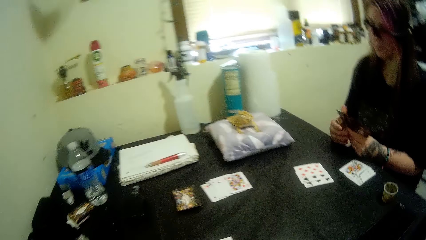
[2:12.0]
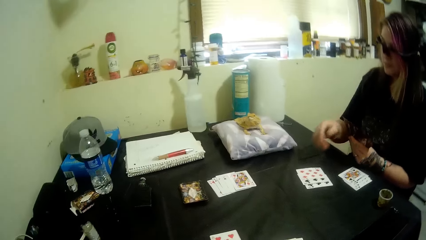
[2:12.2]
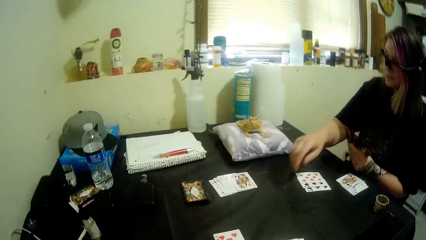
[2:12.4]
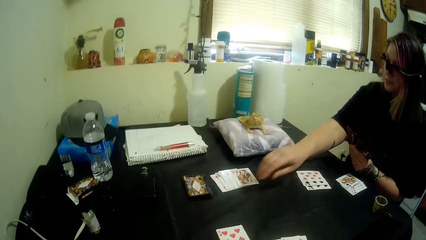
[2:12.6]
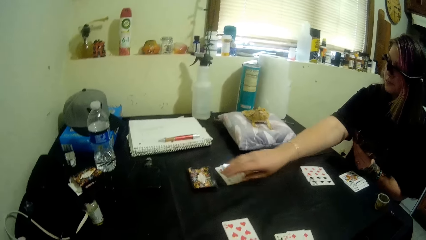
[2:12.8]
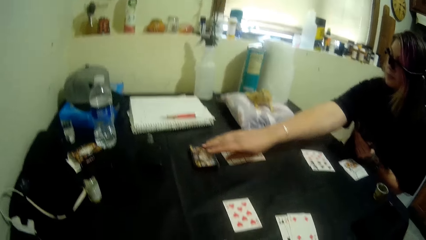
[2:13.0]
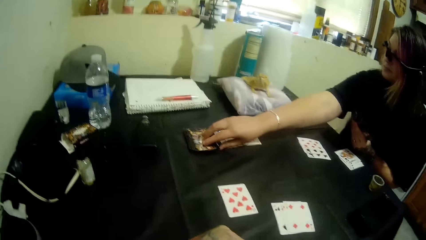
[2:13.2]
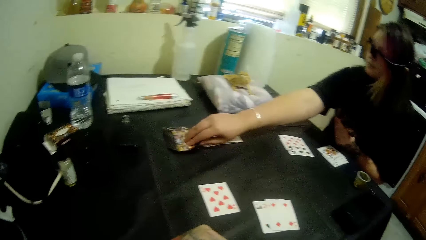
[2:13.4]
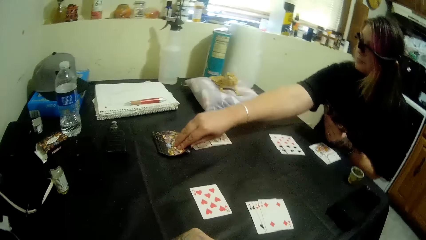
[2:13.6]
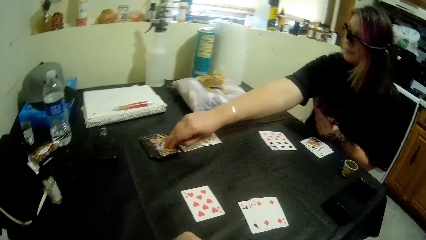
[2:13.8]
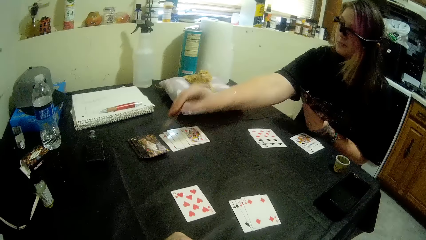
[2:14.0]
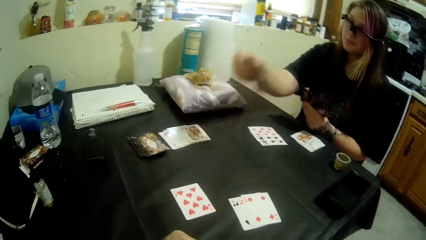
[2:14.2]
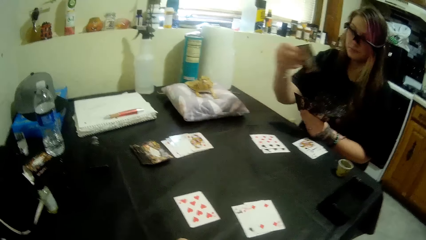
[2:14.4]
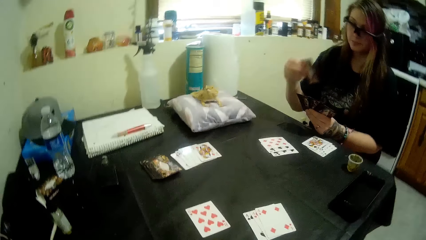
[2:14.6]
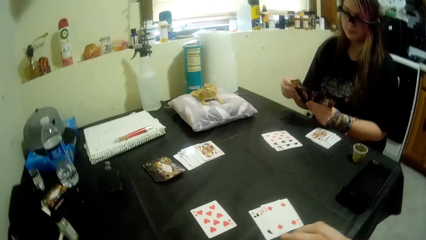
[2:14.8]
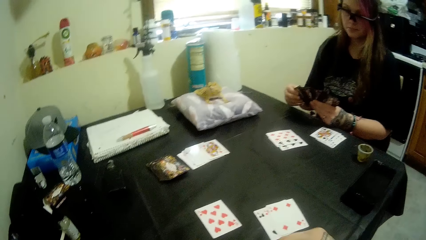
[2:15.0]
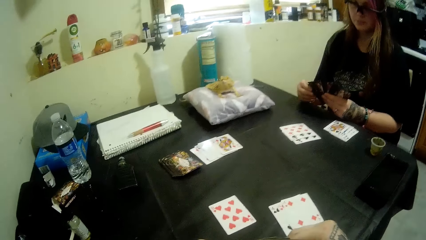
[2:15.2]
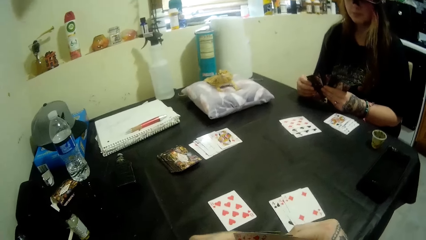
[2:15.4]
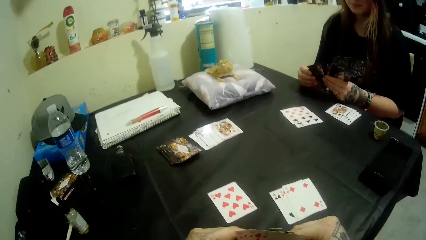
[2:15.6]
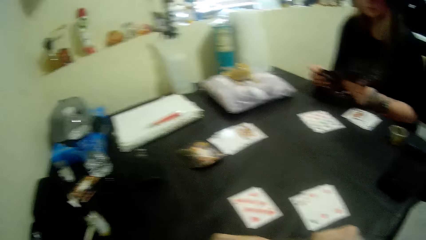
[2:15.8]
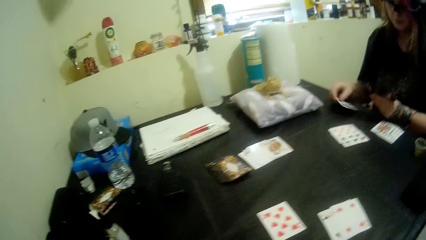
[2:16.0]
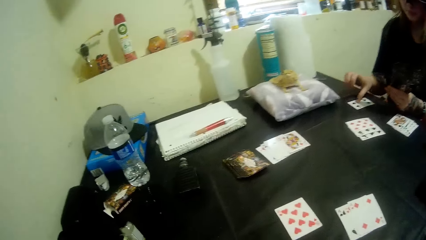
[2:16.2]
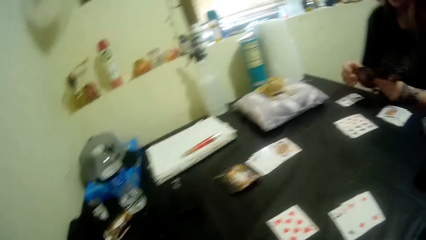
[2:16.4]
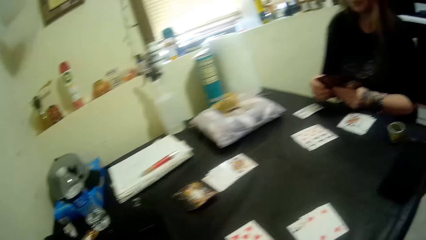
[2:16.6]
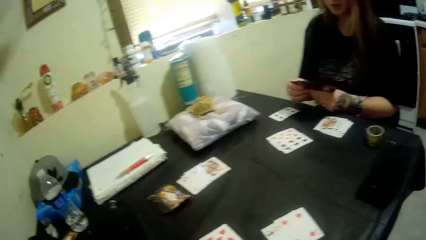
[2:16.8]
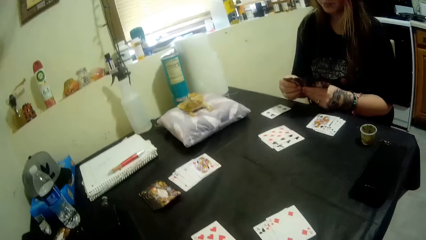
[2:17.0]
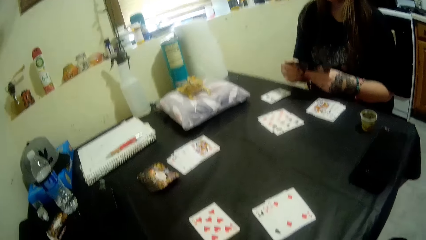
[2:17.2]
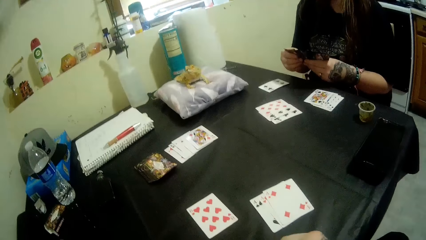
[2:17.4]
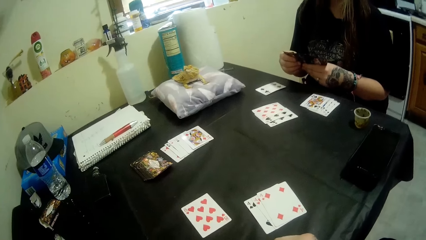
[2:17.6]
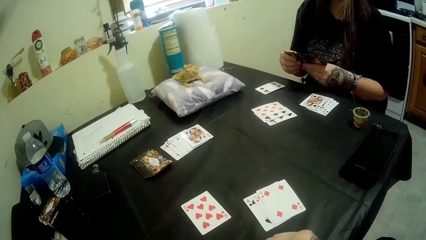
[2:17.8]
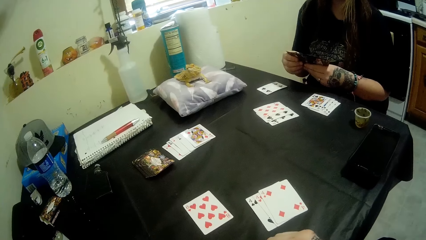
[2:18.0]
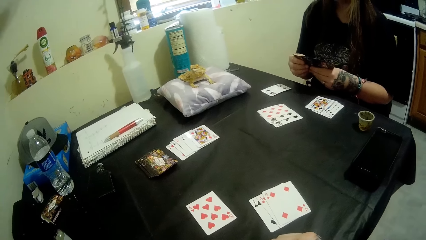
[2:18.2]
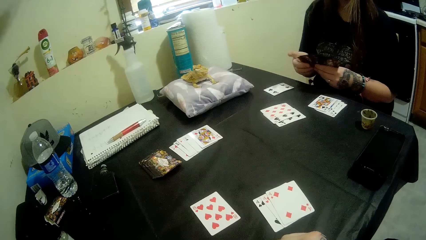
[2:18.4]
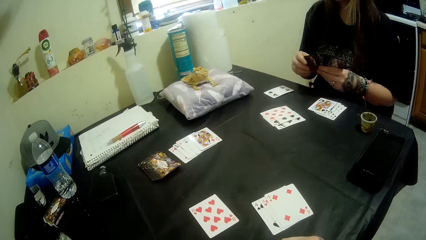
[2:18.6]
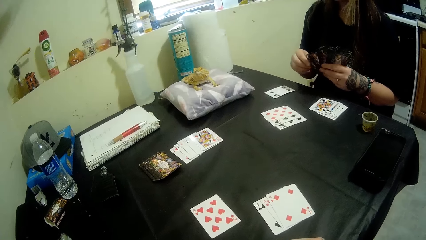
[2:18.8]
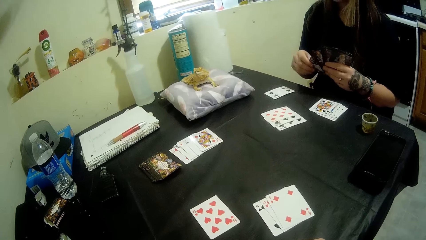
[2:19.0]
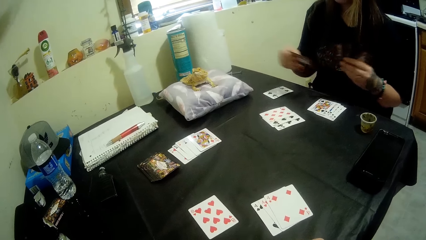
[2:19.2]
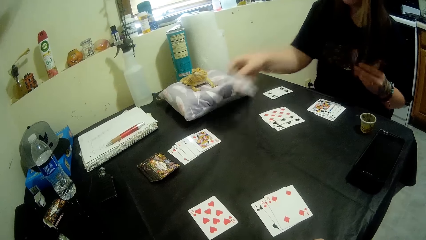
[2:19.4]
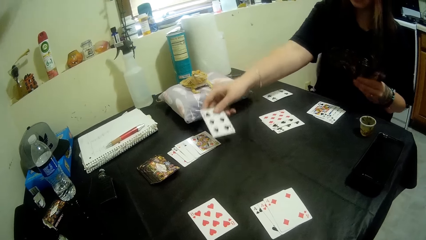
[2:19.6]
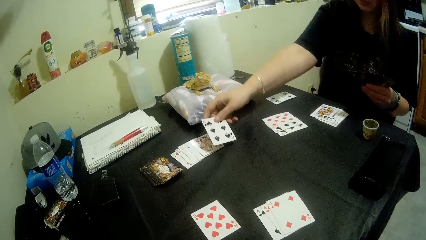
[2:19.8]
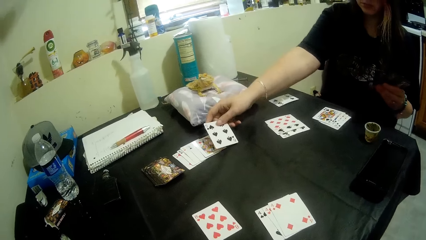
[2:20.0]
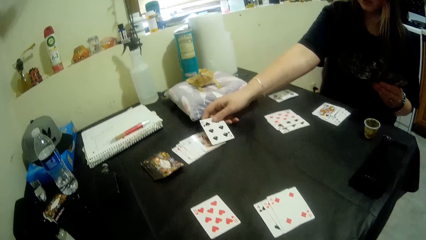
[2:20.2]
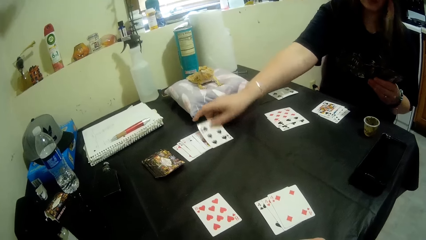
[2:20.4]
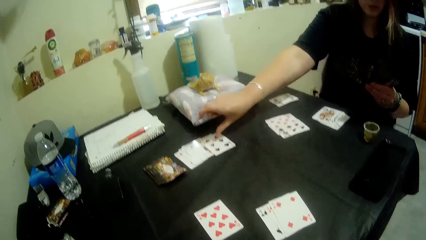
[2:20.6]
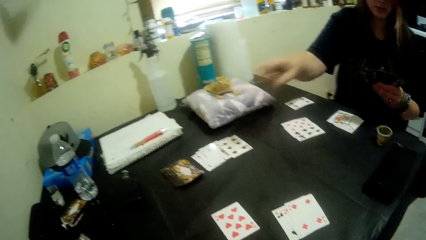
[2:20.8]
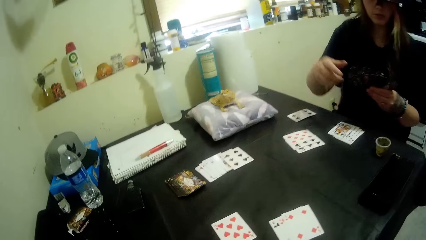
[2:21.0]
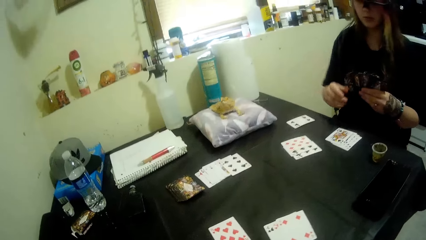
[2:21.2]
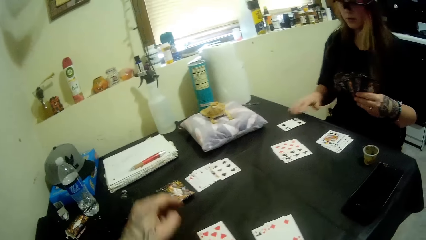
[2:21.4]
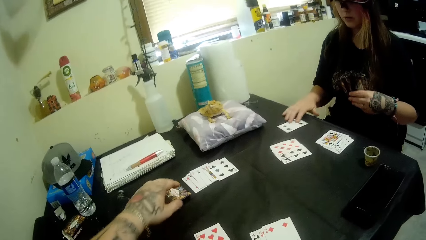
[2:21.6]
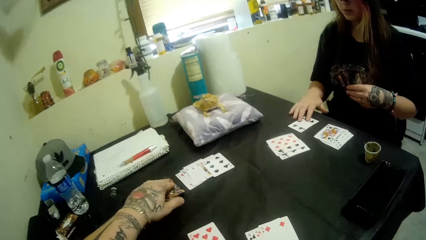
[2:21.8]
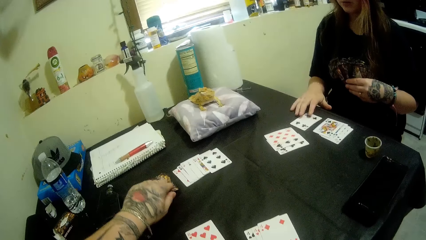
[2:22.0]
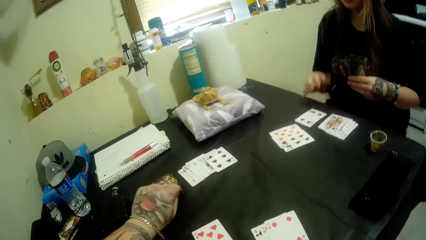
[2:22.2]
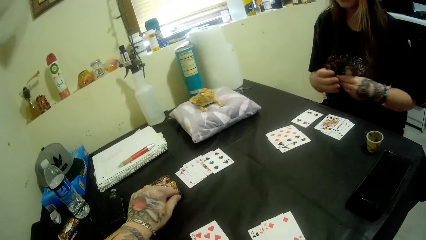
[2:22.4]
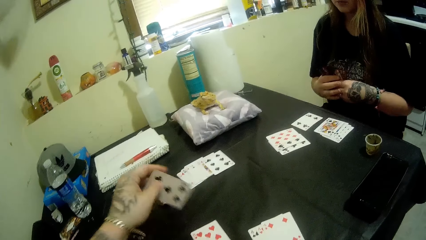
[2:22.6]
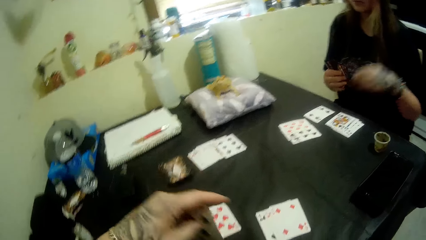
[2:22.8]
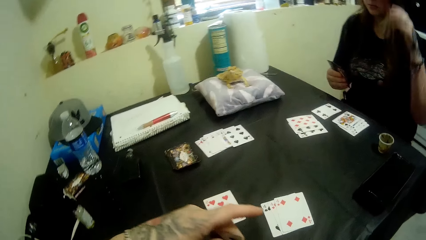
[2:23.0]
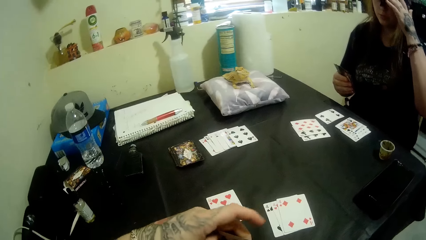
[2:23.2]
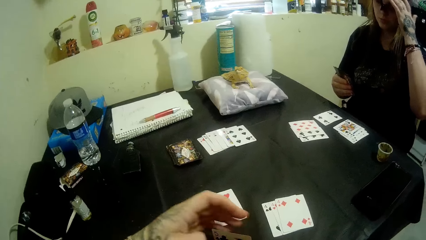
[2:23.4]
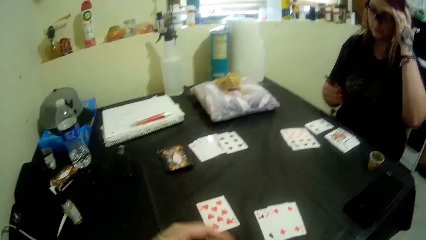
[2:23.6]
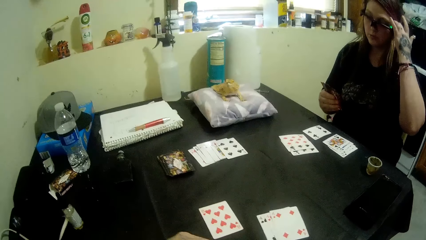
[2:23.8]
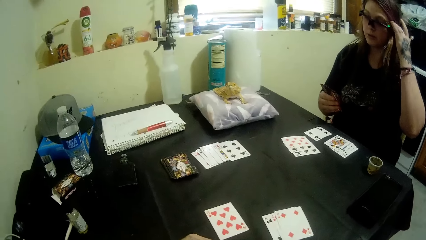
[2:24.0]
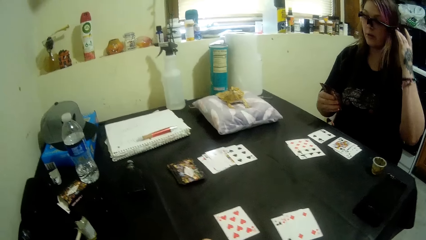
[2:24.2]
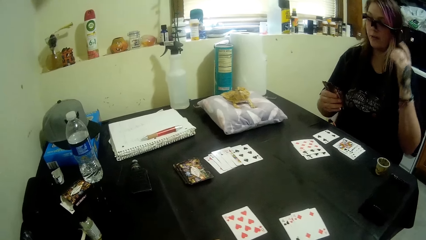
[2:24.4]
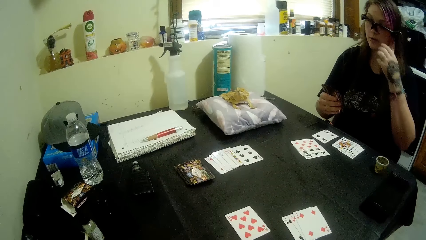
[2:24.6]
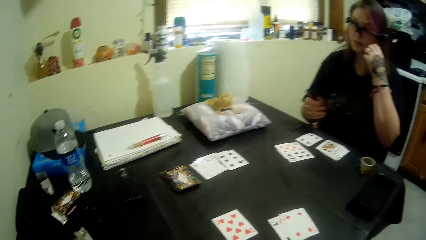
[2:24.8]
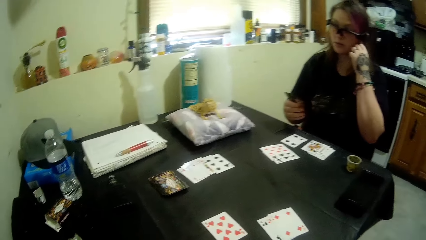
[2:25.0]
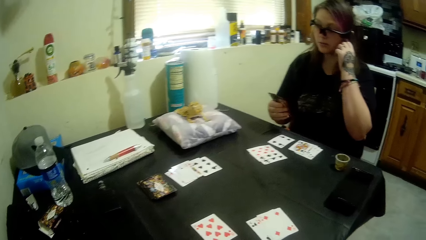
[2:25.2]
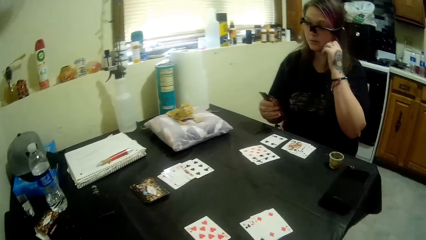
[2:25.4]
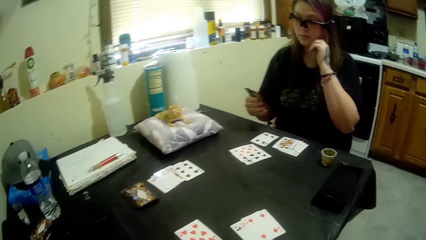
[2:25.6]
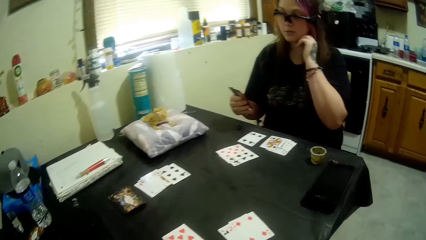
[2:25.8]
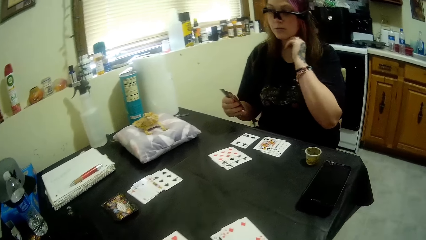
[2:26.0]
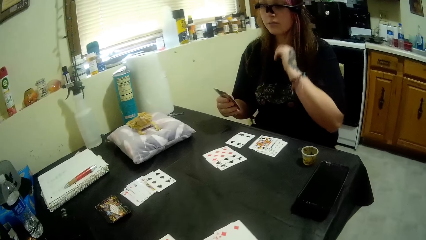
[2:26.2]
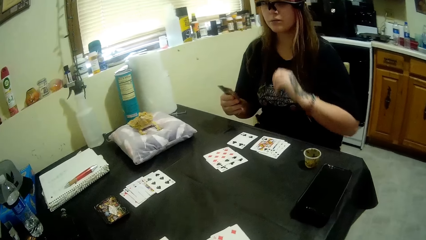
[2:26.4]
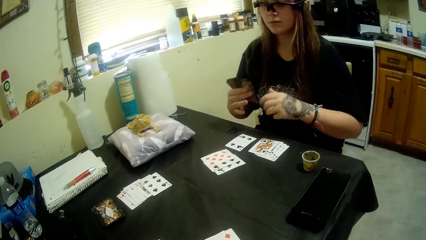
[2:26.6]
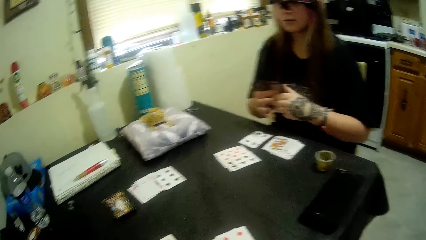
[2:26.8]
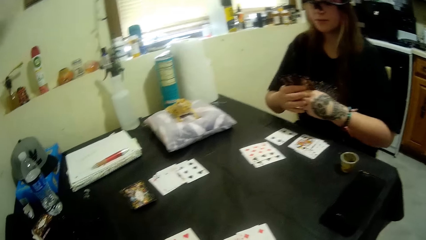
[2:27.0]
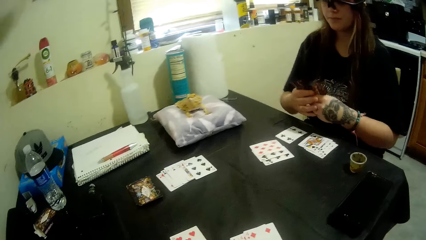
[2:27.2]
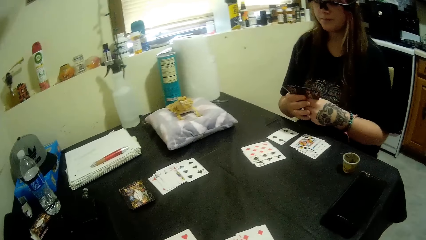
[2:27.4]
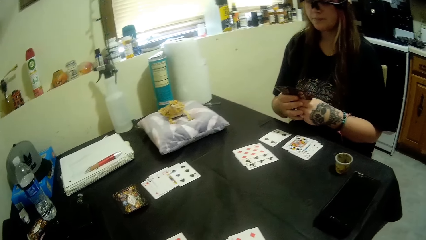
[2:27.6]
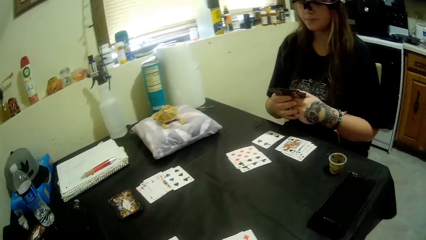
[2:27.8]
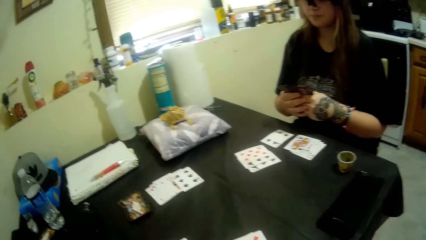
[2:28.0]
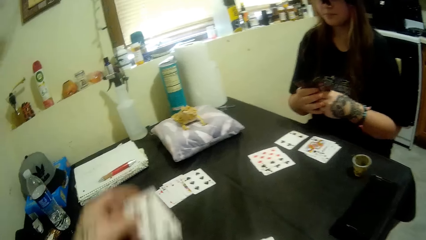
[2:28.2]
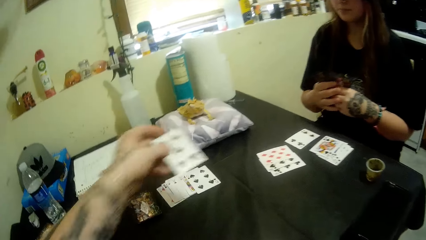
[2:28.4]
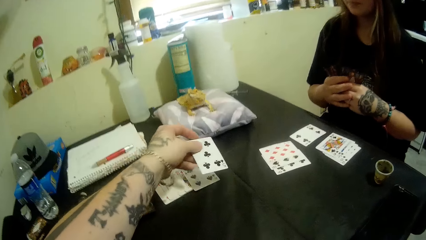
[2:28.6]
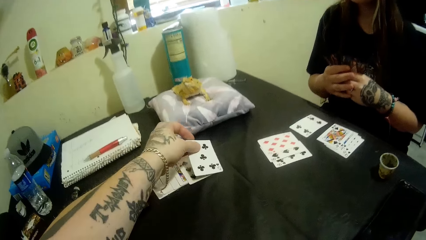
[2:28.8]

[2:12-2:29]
A woman picks up a card from the table with her right hand. The woman drops a card on the table with her right hand. The woman takes a card from her left hand and drops the card on the table with her right hand. The camera wearer picks up a card from the table with his left hand. The woman moves a card on the table with her right hand, passes the cards from her left hand to her right hand, adjusts her hair with her left hand, and holds the cards with both hands.
